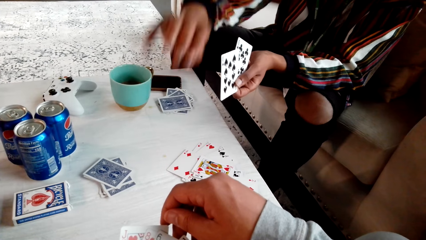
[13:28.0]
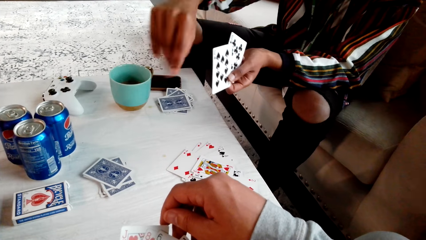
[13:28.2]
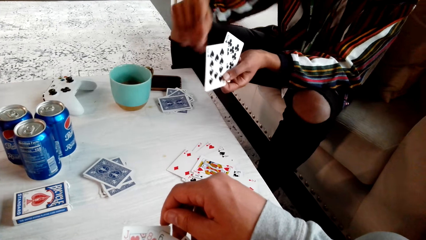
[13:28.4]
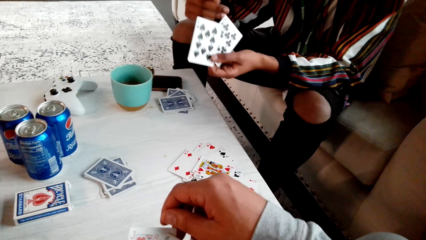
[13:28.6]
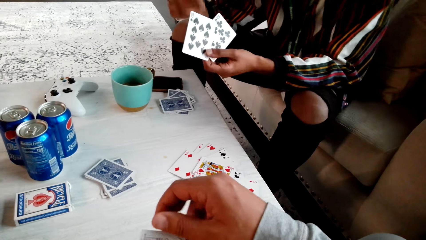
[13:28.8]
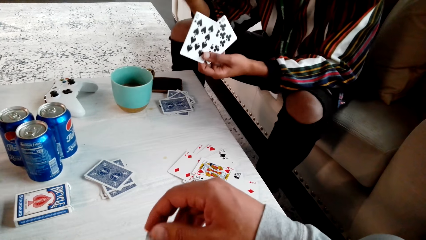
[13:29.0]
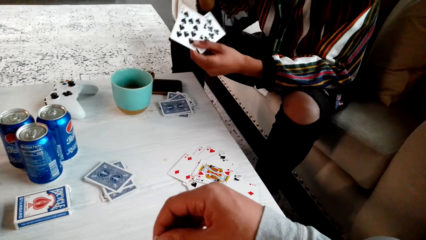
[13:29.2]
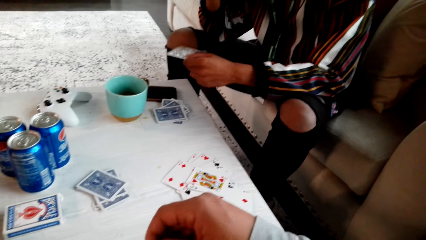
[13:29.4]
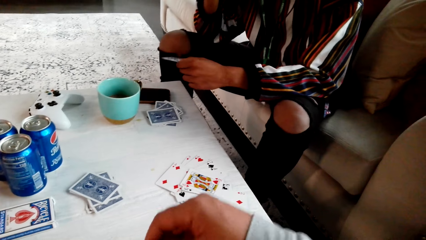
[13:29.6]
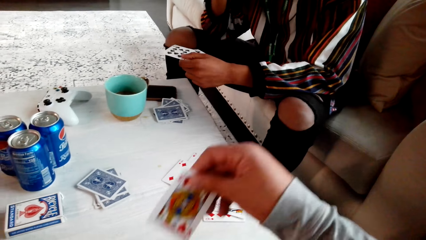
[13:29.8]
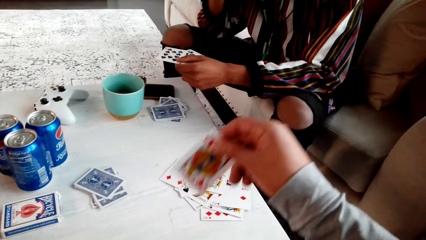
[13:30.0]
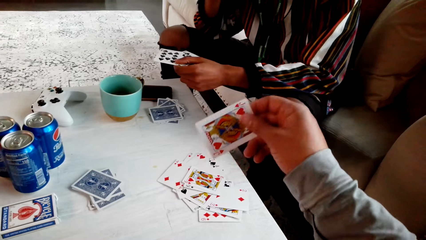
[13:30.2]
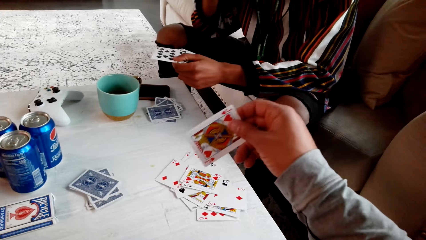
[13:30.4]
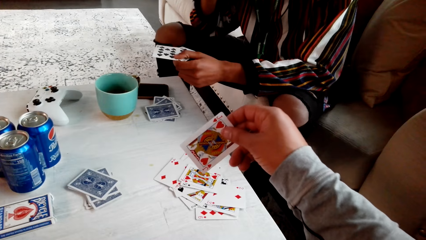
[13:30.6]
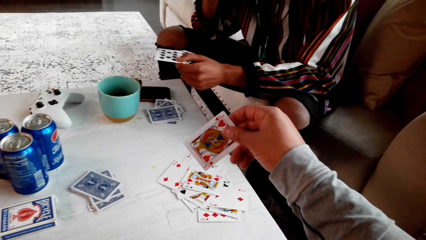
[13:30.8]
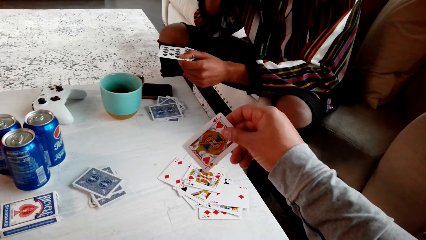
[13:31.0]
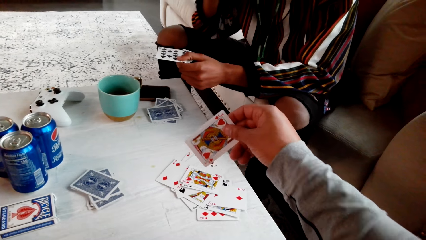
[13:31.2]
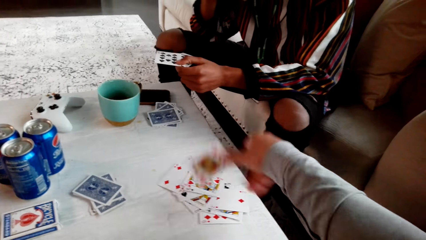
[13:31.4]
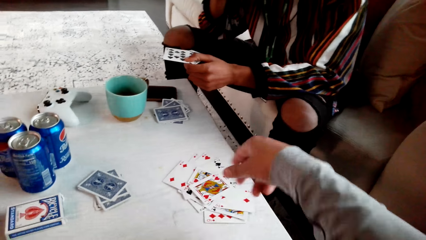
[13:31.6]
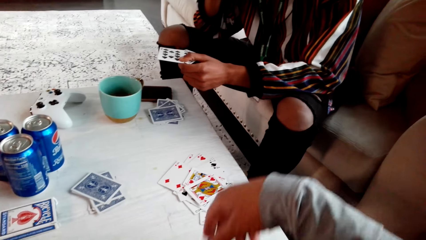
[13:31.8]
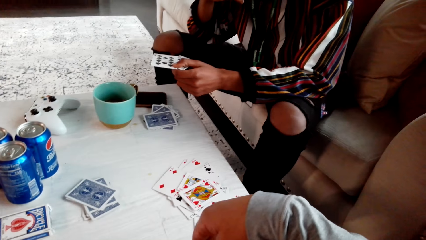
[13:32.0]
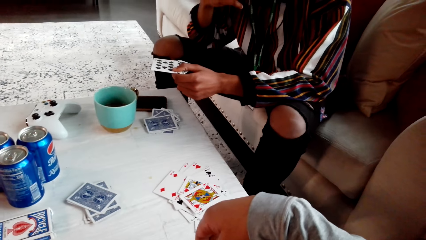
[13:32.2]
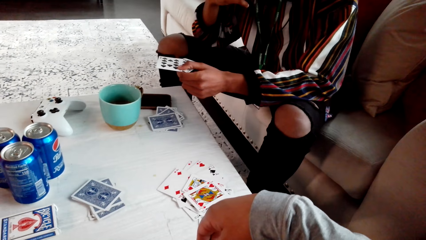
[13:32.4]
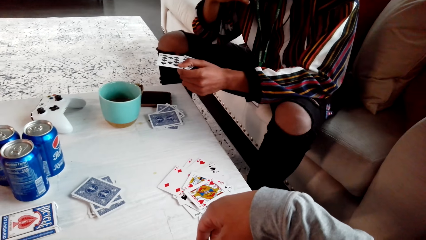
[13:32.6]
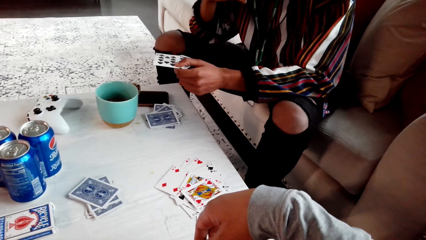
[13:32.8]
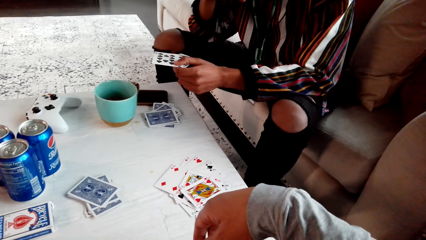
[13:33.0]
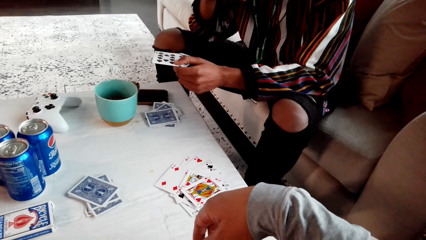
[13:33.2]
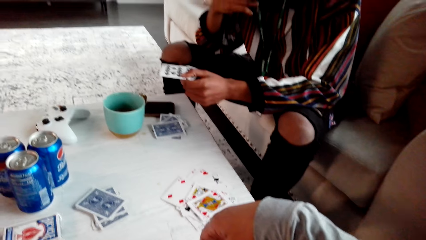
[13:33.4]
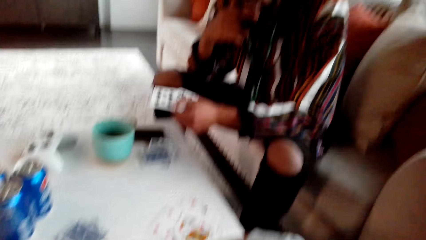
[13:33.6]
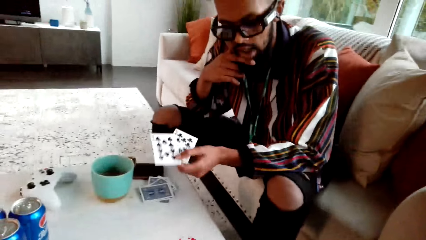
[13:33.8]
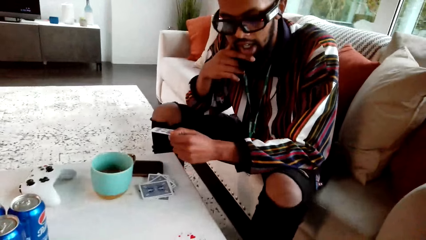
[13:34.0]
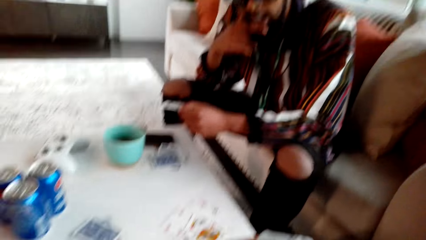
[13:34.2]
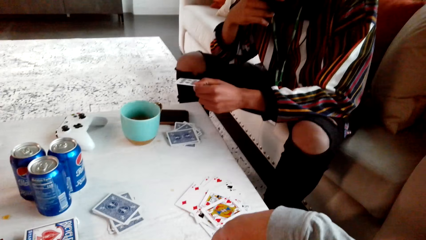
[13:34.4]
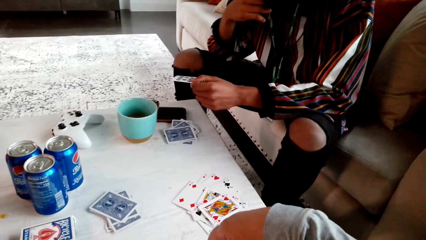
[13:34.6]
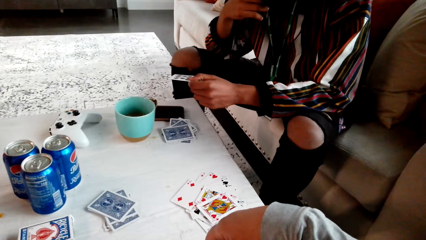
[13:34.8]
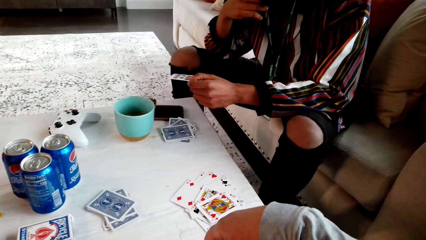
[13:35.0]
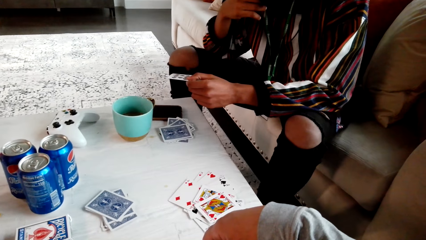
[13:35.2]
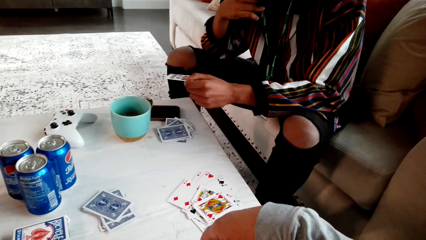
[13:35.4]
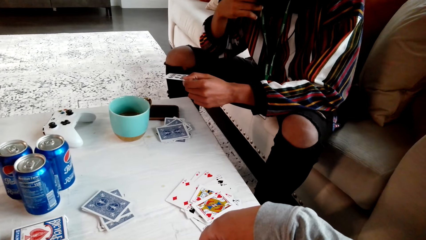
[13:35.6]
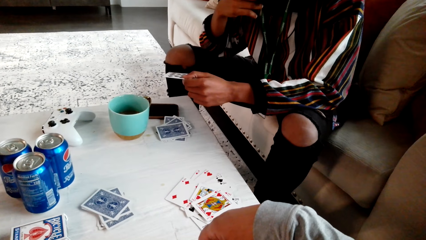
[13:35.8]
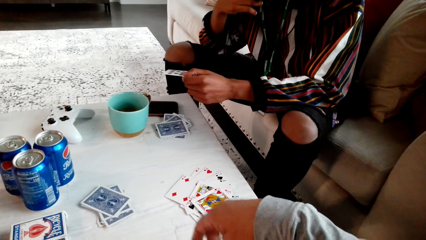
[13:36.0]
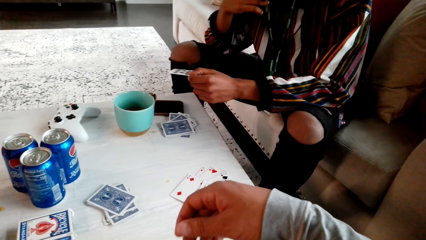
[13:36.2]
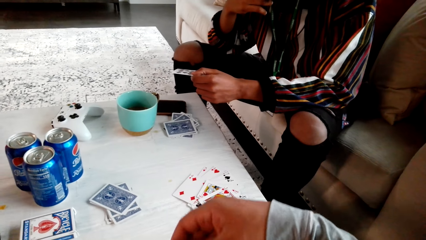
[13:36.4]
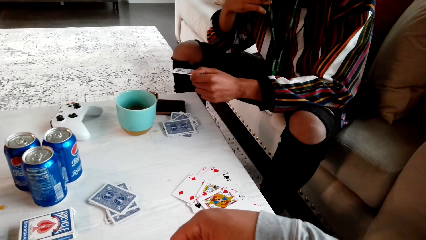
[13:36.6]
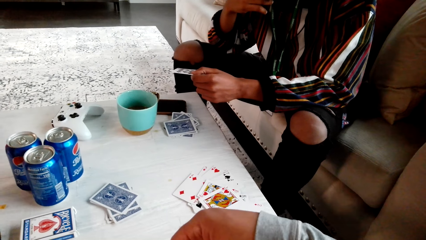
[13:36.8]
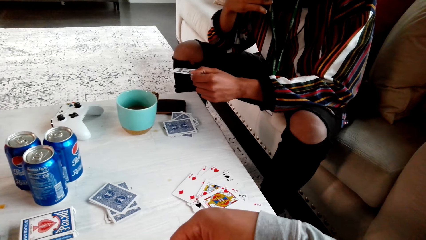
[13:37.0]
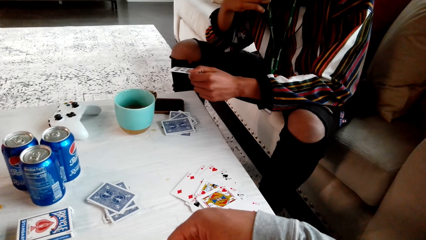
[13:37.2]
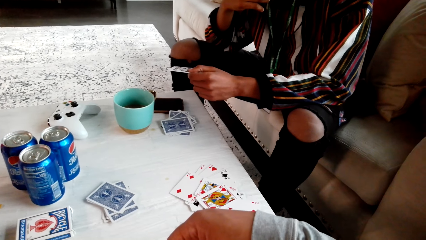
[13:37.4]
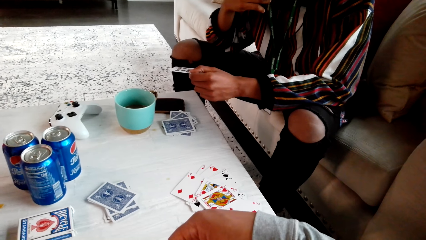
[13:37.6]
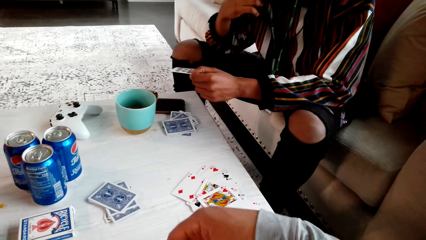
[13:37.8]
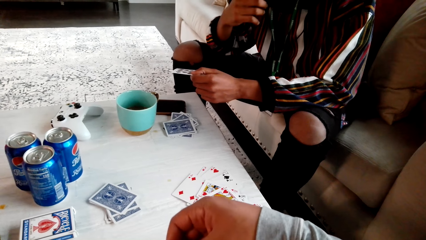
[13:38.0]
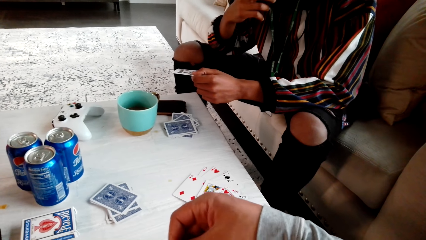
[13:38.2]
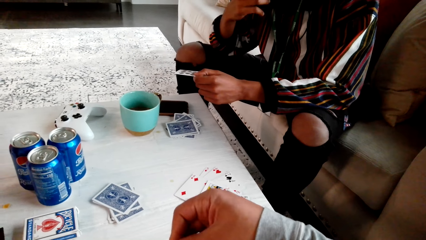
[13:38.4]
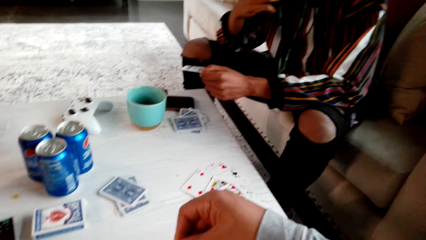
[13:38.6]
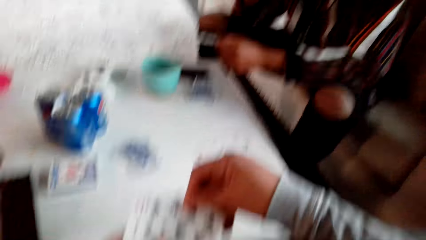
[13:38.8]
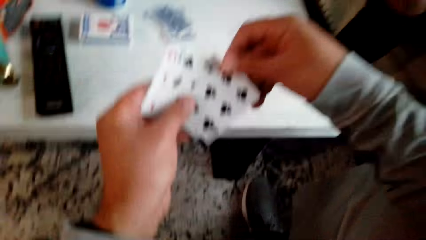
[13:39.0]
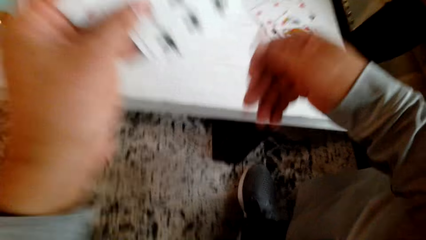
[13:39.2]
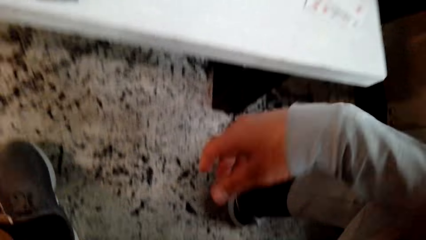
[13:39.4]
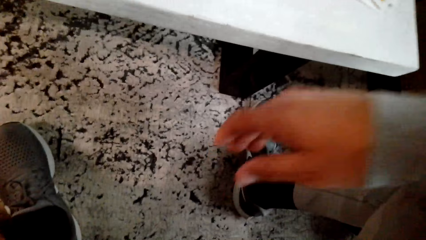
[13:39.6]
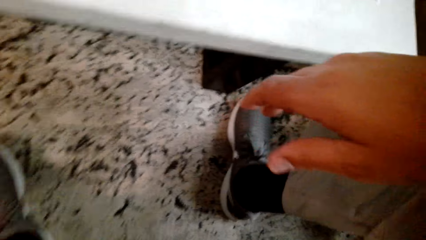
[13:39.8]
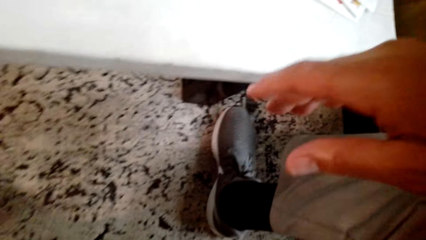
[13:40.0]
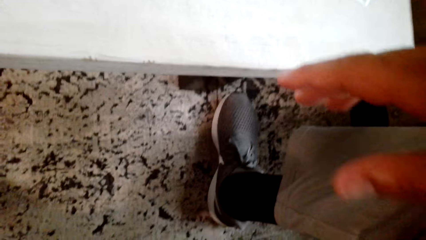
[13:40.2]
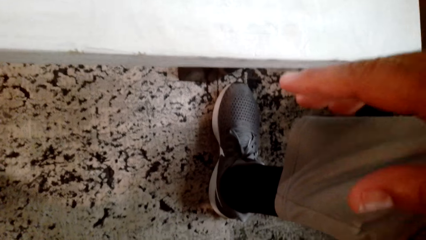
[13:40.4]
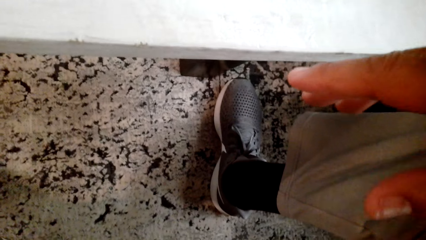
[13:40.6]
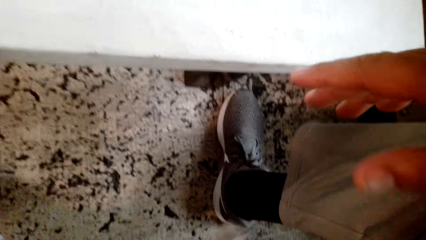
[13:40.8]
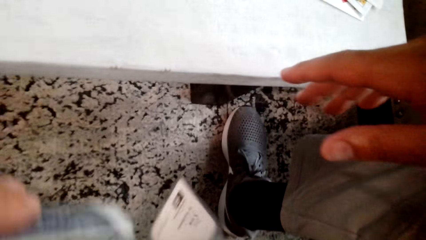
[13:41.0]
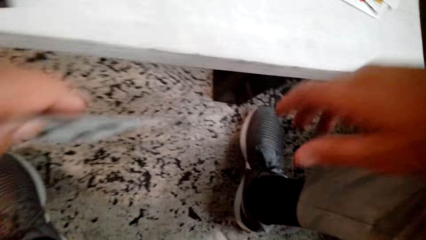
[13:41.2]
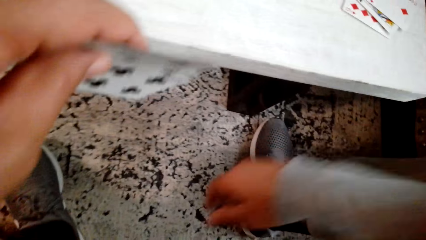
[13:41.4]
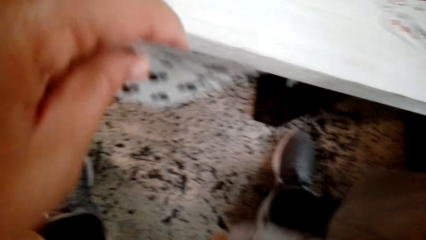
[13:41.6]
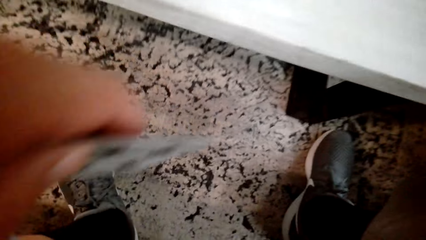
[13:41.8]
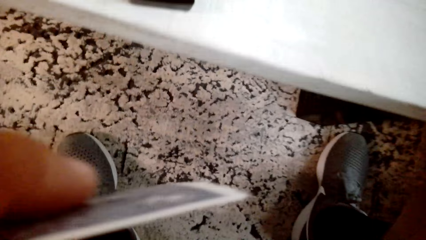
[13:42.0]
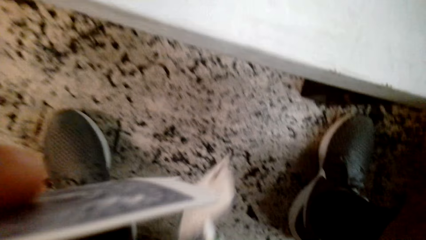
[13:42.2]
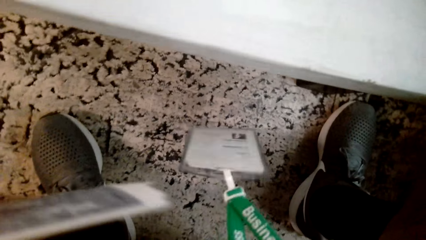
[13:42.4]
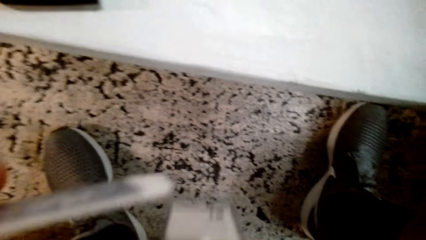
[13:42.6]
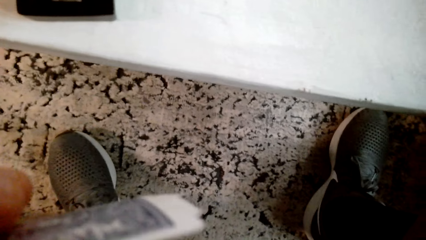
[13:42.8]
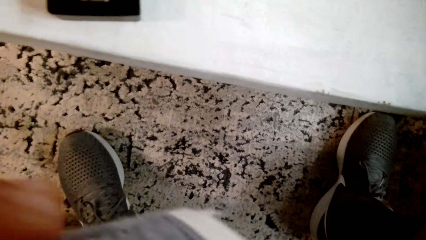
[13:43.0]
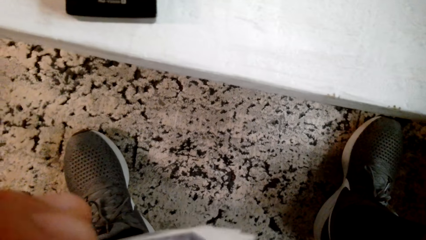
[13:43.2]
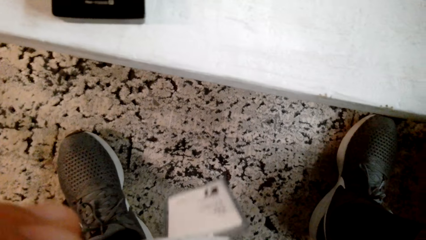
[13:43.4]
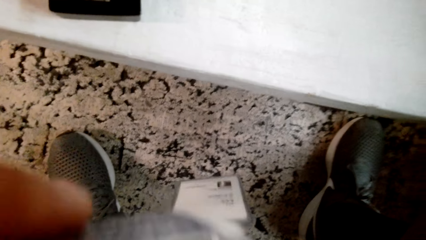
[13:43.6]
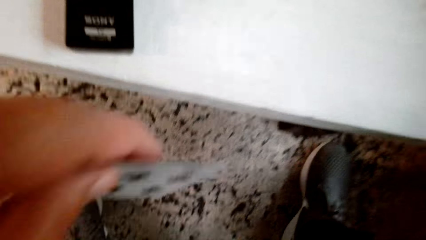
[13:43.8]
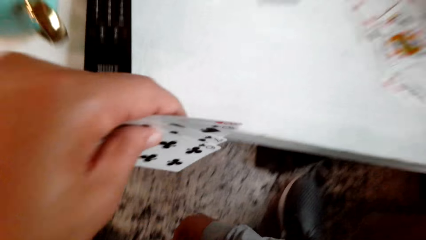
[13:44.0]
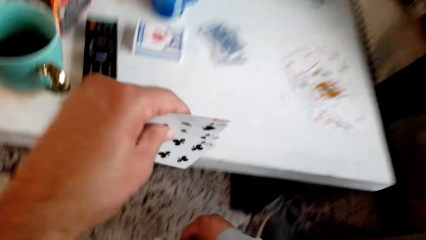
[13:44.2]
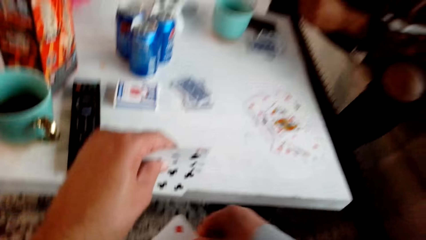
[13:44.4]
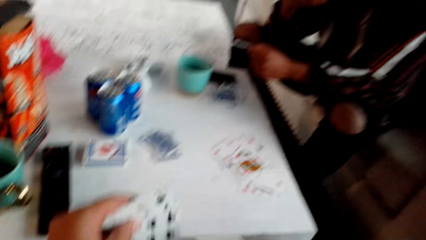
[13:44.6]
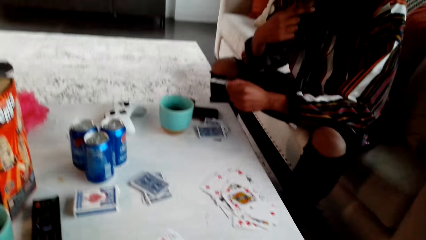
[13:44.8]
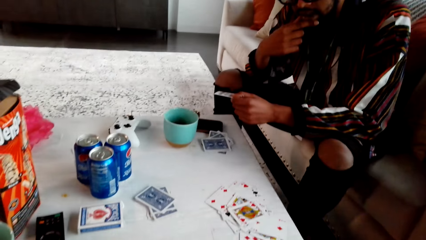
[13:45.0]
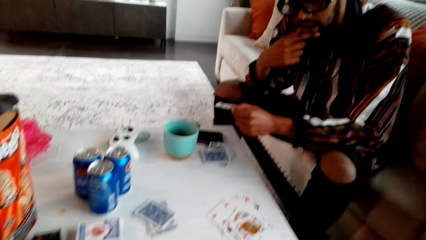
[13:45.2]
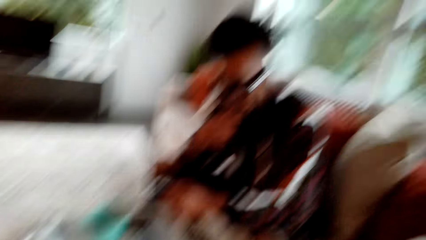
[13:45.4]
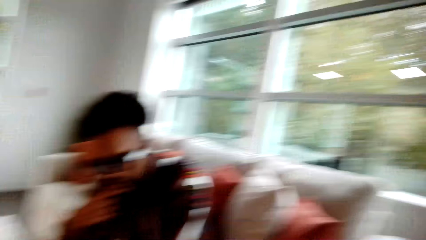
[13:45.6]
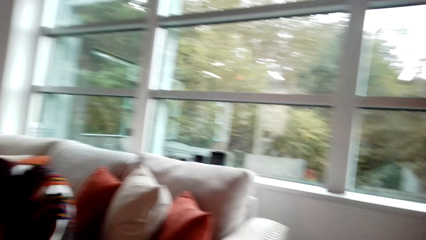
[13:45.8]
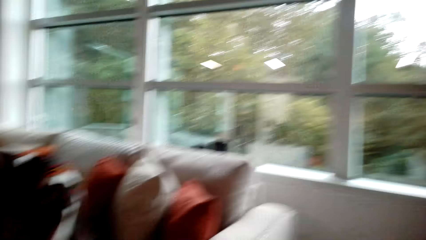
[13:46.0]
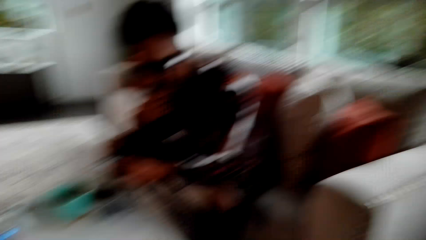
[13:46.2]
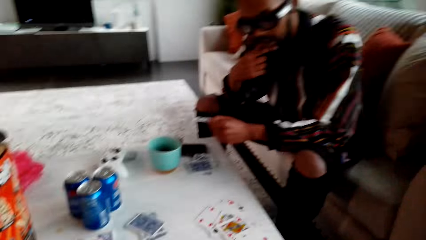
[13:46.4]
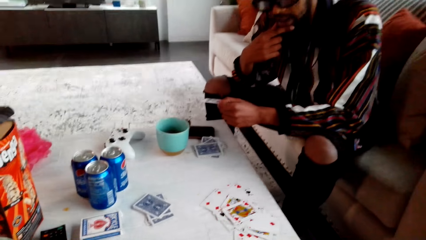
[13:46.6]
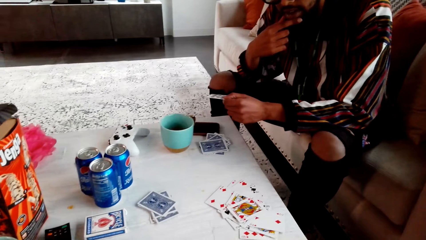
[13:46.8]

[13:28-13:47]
The camera wearer picks up a playing card. They drop the playing card on the table. They stare at the cards. A man talks to the camera wearer. The camera wearer looks around. They look down. They pick up a playing card from the floor.
